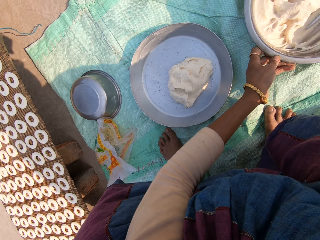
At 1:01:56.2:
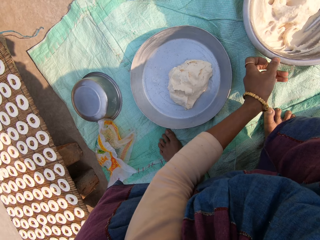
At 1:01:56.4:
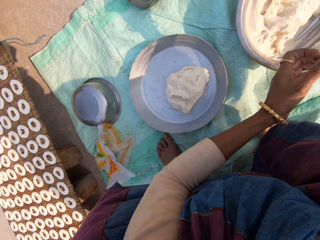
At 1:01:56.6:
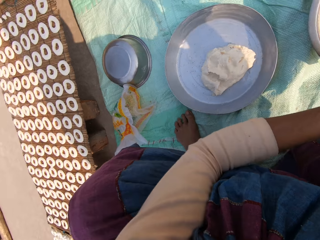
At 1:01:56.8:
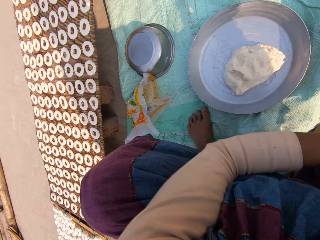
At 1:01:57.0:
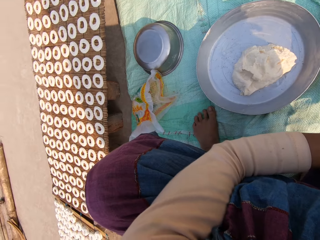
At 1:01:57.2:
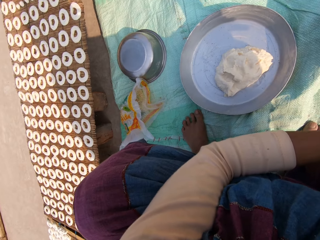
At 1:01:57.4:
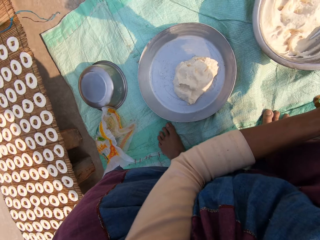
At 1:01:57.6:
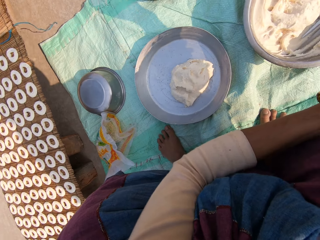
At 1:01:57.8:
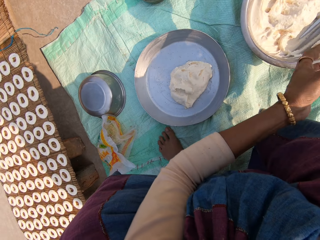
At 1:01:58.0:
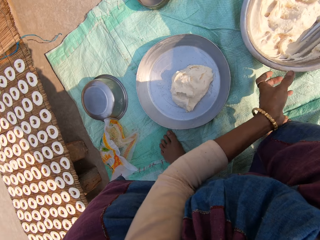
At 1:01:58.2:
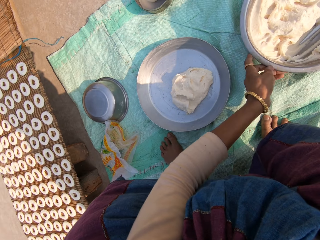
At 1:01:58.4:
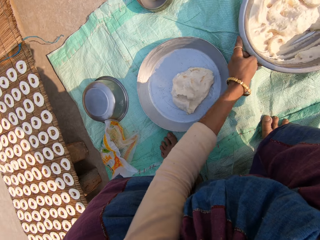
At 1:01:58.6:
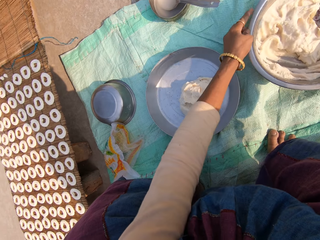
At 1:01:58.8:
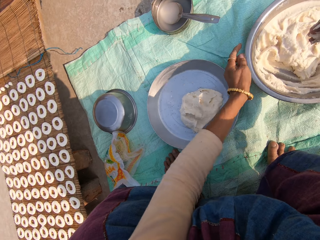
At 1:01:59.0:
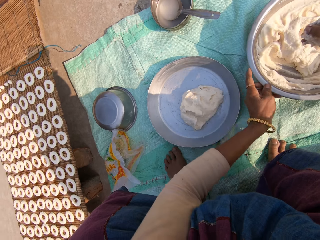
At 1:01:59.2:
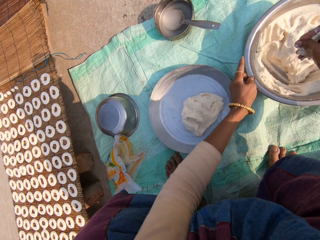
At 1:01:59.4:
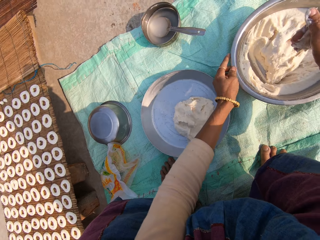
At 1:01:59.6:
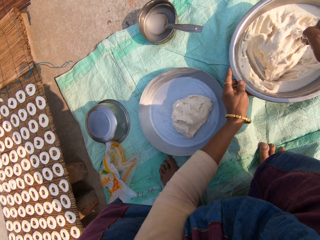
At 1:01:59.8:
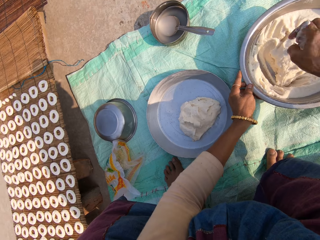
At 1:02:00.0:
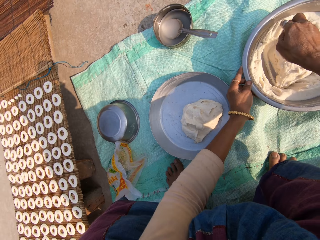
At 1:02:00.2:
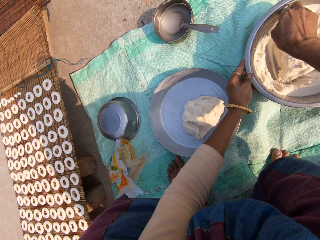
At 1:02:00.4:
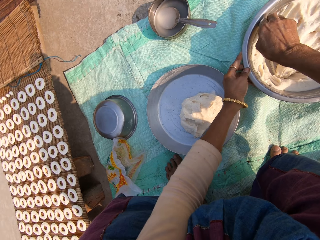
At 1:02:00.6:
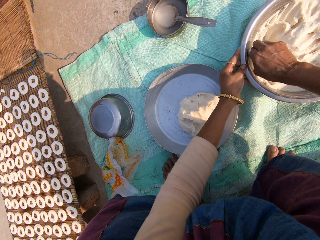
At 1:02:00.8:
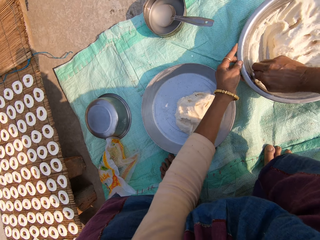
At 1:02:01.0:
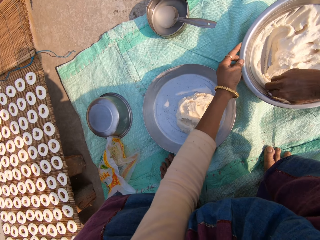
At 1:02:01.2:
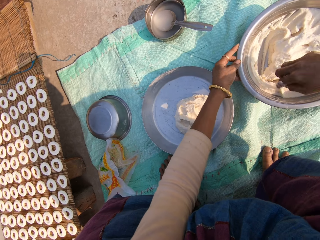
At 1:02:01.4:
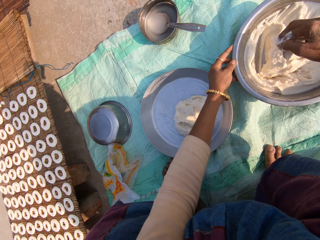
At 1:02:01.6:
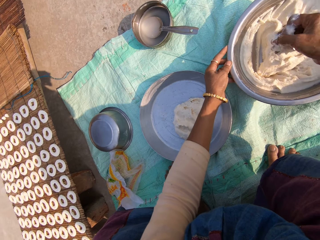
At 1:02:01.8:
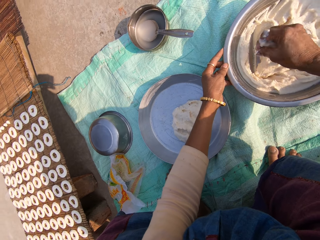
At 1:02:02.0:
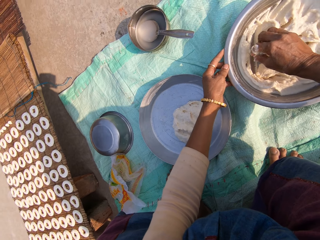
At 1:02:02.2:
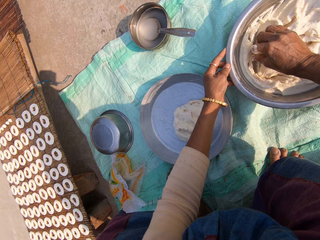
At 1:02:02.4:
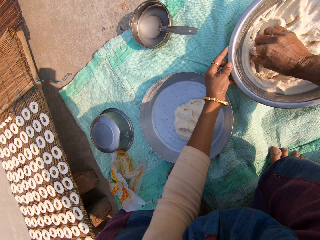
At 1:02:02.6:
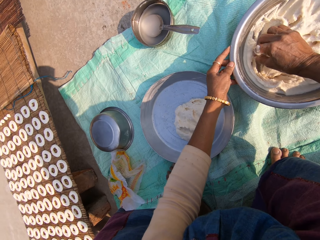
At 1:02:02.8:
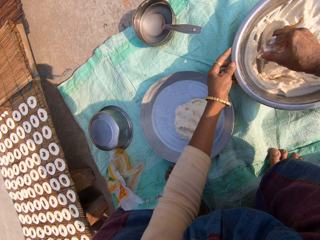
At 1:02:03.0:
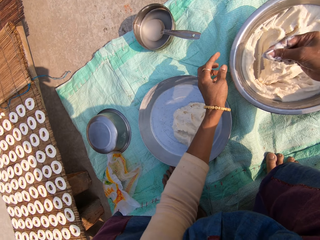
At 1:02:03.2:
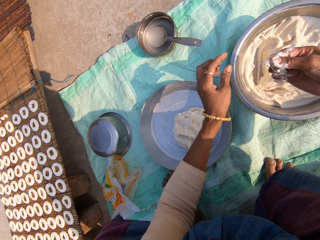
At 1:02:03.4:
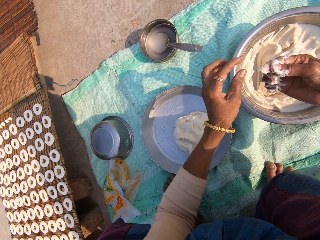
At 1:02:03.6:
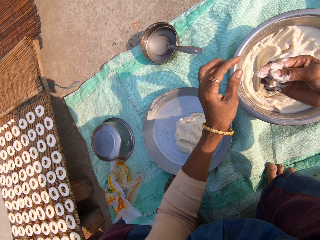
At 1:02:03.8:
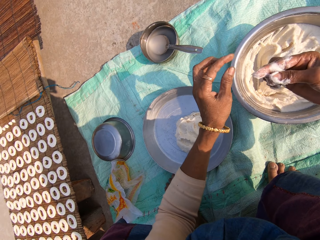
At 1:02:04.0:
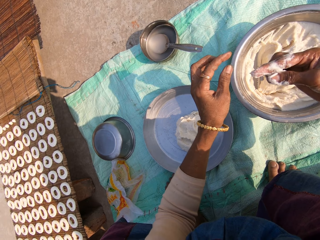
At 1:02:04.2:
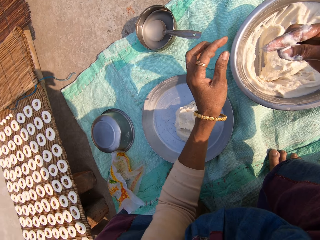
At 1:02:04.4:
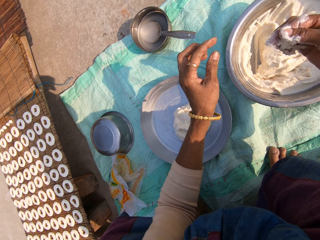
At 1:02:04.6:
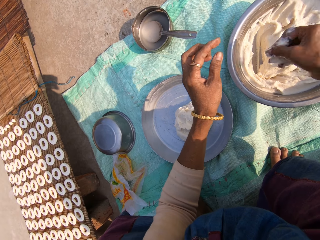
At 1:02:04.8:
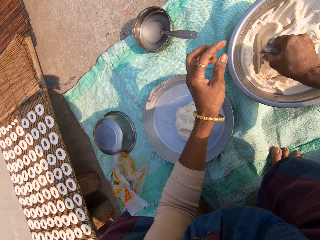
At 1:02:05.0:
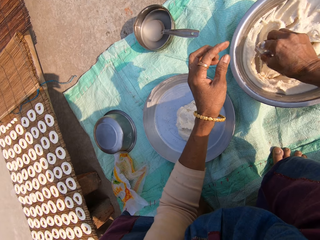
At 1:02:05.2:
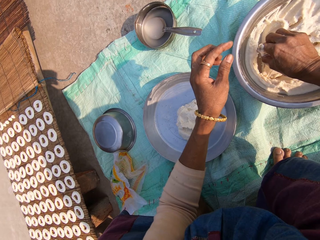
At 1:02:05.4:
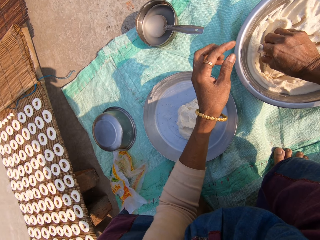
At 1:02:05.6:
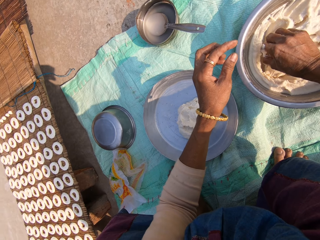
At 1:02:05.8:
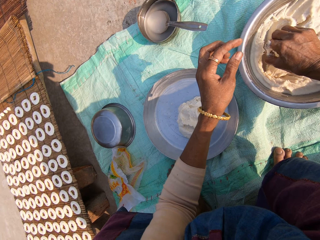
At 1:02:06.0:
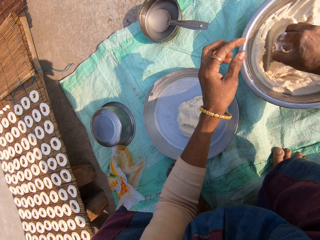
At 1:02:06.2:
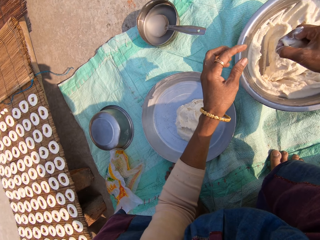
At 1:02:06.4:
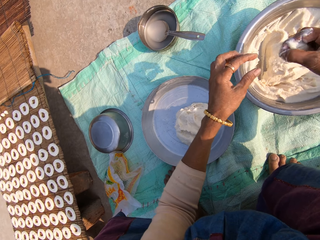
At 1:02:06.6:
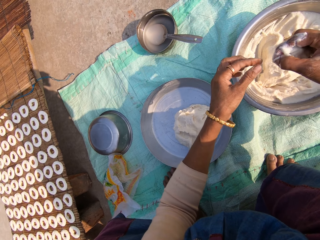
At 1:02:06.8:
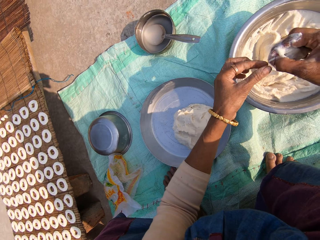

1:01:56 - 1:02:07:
The camera wearer moves her left hand to something. She rotates the basin. She removes dough from the sides of the basin. She picks something. She removes a lump from the dough with her right hand. She looks at something. She picks something.

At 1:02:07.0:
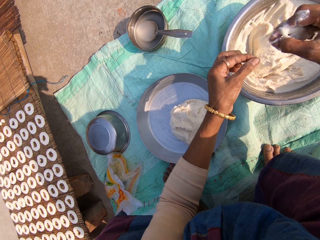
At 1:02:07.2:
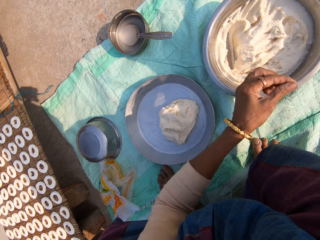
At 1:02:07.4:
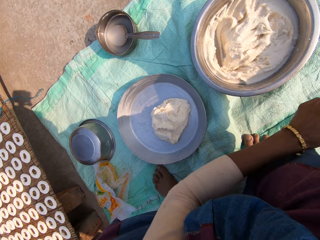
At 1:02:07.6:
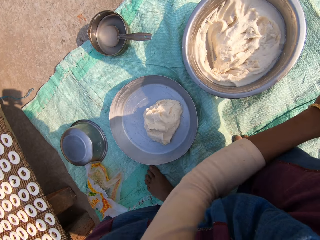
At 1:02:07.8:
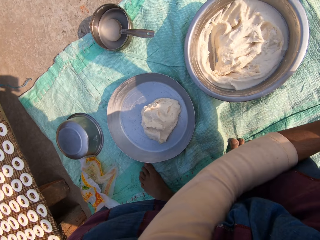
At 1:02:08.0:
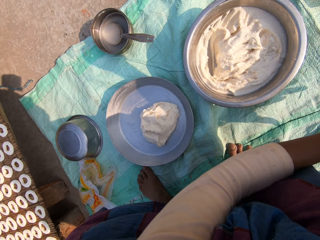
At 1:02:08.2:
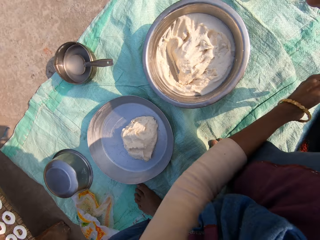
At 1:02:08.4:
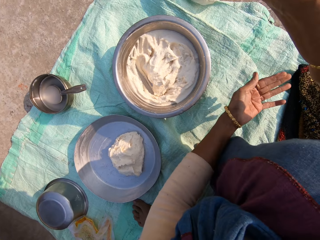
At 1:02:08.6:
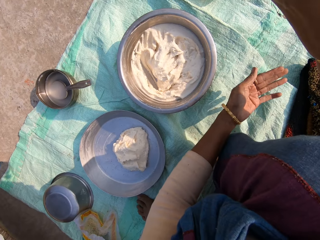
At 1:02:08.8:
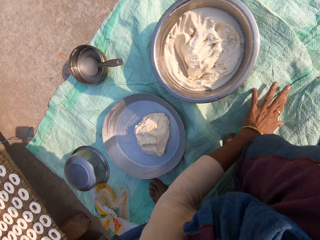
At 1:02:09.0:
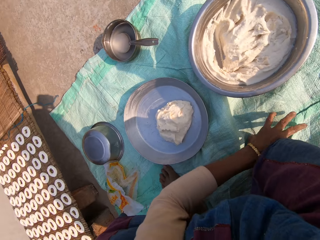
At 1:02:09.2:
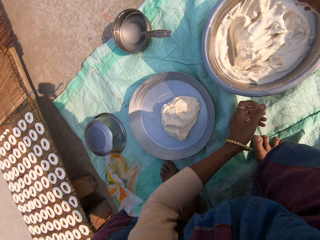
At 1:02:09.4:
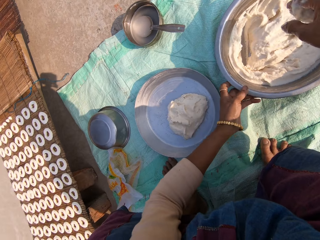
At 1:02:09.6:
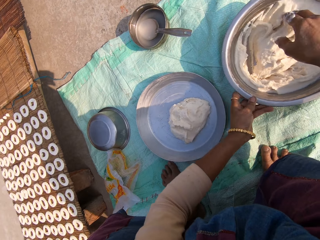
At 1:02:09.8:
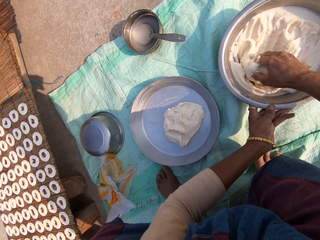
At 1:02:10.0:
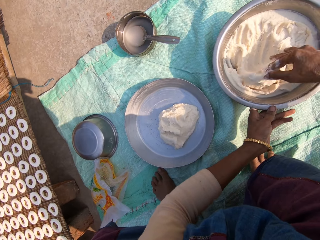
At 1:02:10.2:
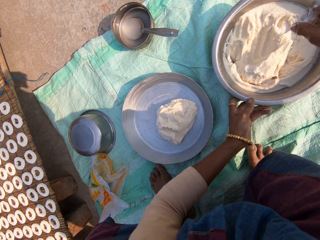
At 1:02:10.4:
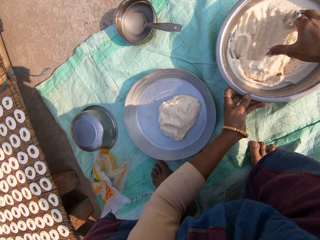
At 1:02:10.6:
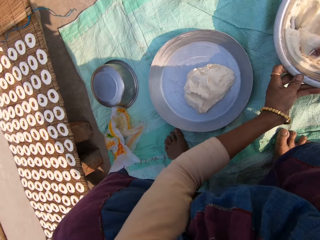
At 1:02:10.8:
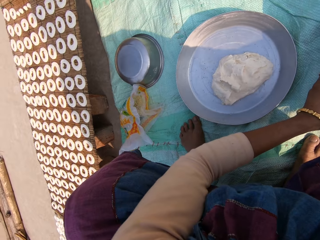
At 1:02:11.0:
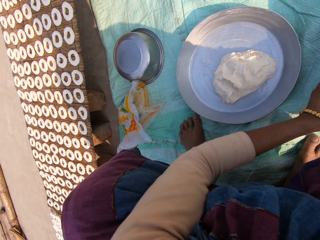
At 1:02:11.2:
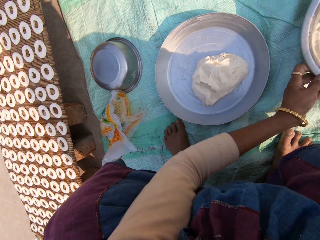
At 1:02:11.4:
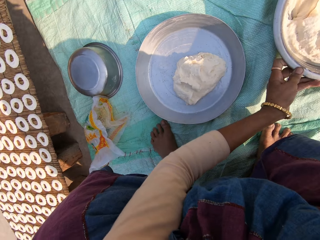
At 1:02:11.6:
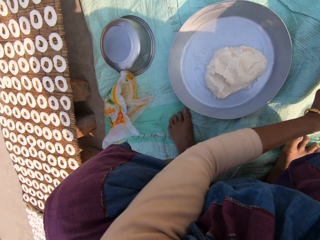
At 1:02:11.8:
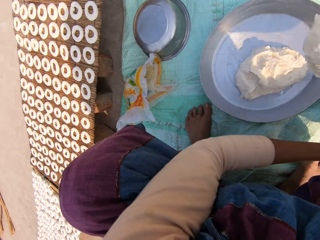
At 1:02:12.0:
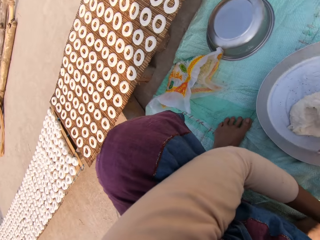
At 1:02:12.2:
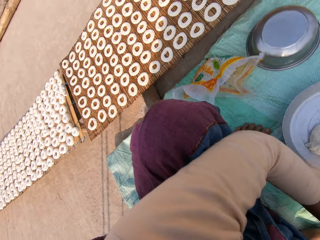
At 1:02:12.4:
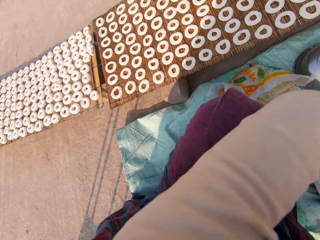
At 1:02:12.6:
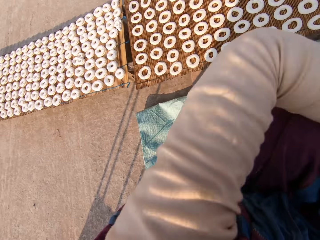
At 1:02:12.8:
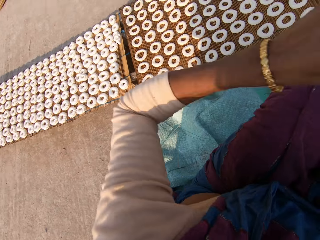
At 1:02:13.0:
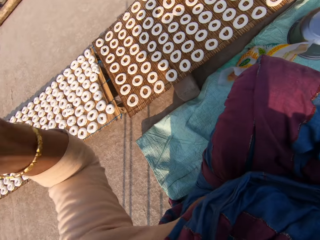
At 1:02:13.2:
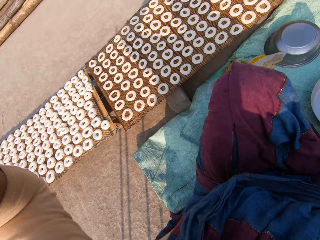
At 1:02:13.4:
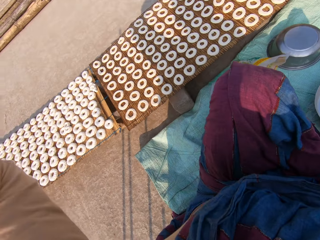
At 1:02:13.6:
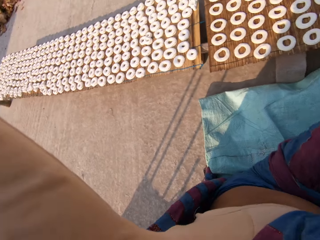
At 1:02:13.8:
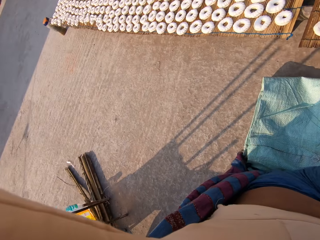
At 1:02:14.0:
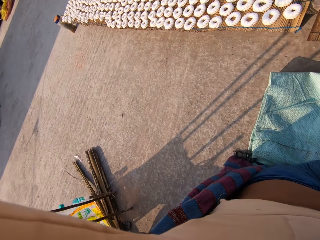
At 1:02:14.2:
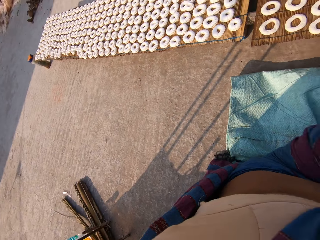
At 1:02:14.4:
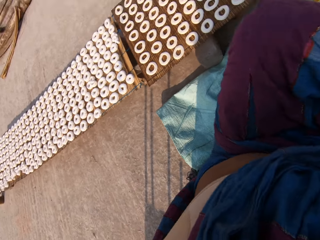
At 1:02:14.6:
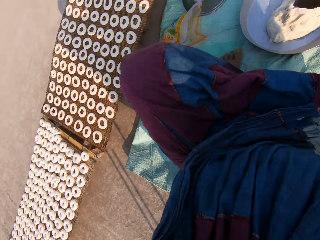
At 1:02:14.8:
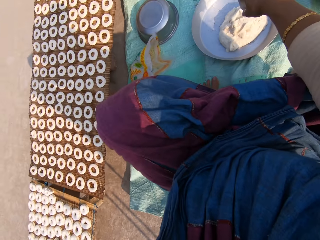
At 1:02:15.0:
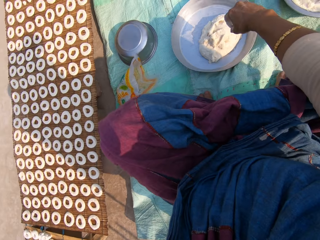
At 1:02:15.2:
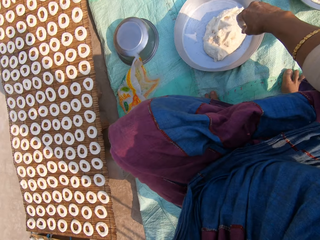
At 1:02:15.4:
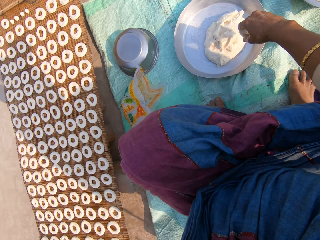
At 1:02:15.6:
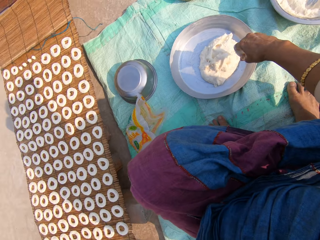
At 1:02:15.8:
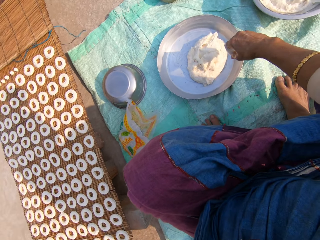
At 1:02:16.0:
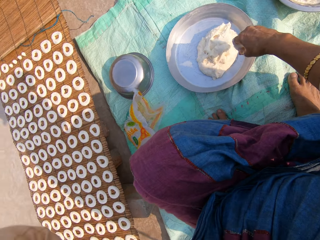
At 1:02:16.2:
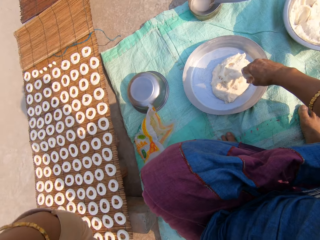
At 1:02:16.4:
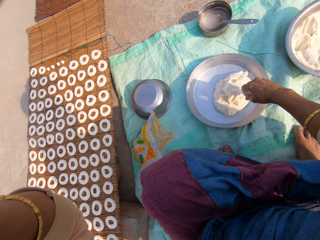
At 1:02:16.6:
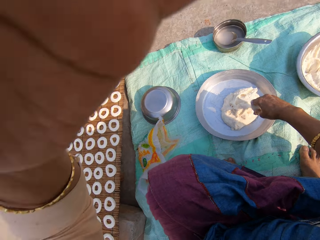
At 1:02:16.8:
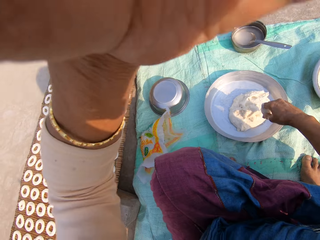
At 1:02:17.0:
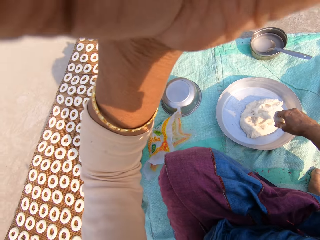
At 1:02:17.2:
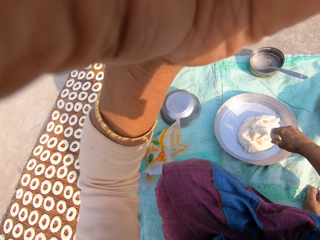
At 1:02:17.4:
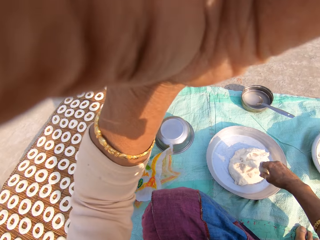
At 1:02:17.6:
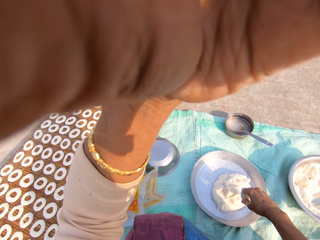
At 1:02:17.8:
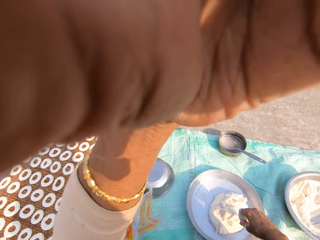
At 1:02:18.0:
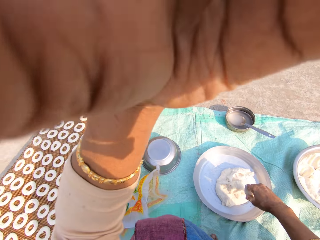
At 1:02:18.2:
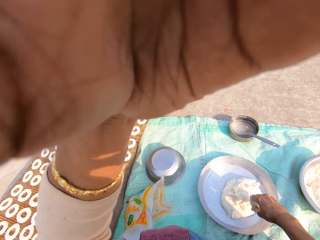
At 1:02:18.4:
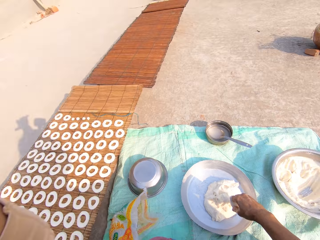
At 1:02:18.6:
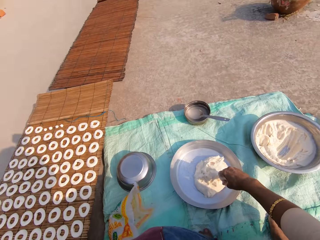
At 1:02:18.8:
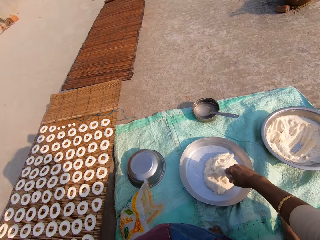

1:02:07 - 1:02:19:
The camera wearer holds something with her left hand. She looks at the hands. She cleans her left hand on the sack. She holds the basin and rotates the basin. She transfers the dough from the bowl to a tray with her right hand. She picks the dough and drops the dough on the tray. She lifts her hand to something. She adjusts the camera with her left hand.
